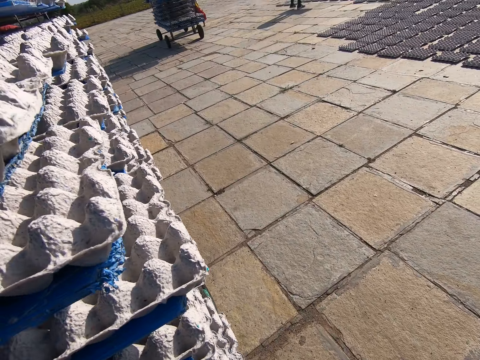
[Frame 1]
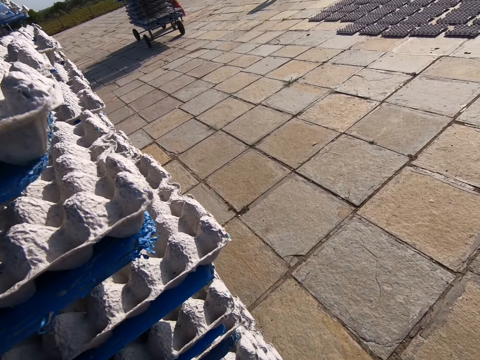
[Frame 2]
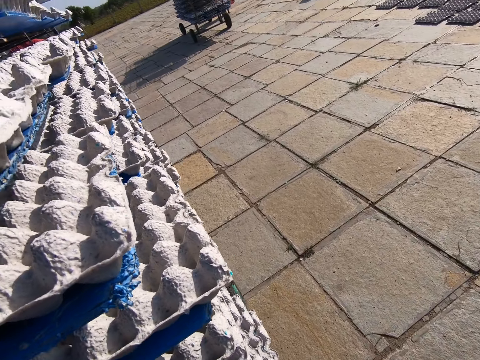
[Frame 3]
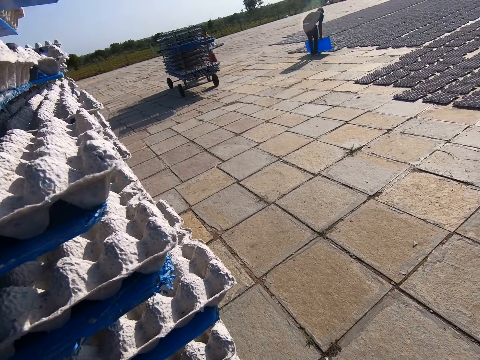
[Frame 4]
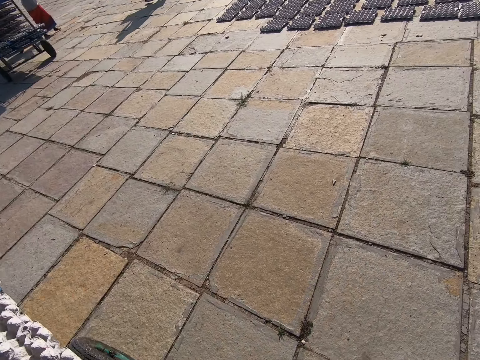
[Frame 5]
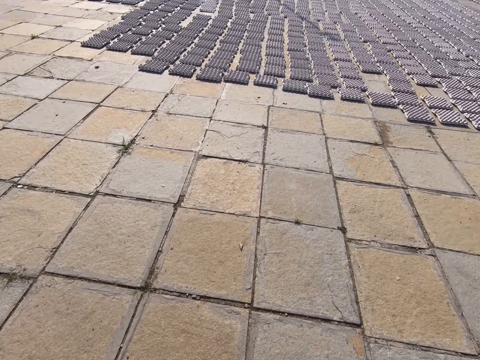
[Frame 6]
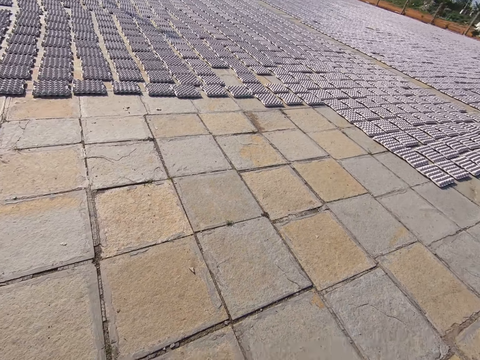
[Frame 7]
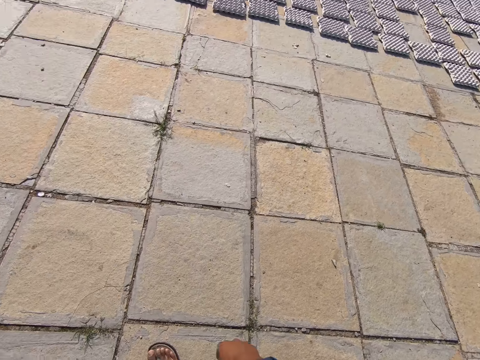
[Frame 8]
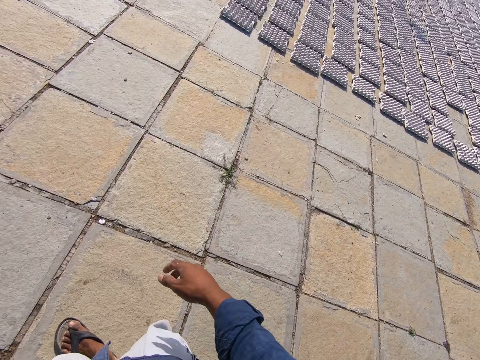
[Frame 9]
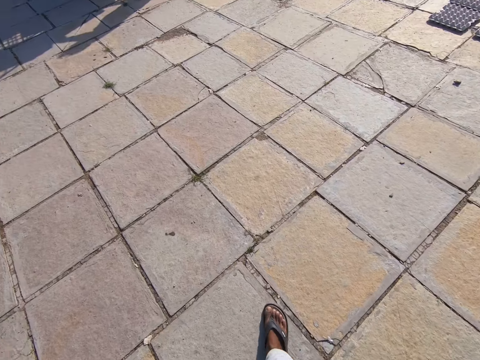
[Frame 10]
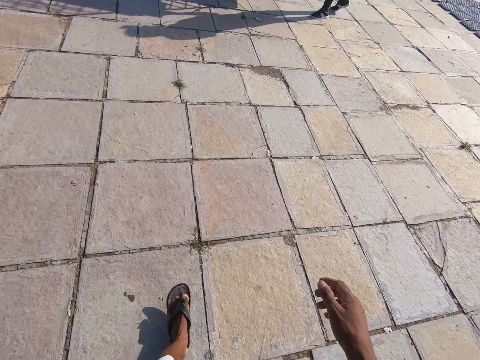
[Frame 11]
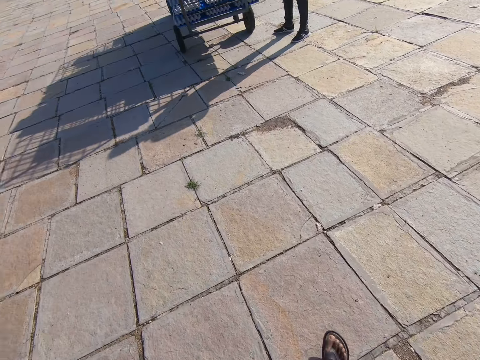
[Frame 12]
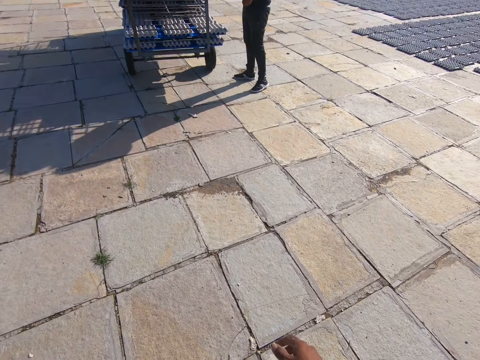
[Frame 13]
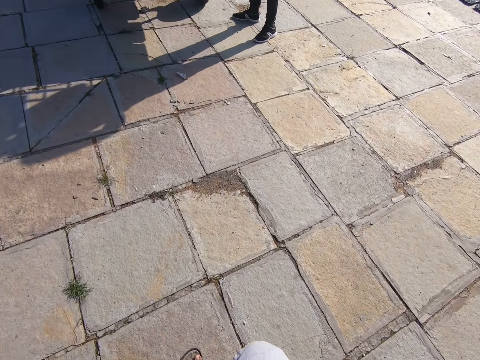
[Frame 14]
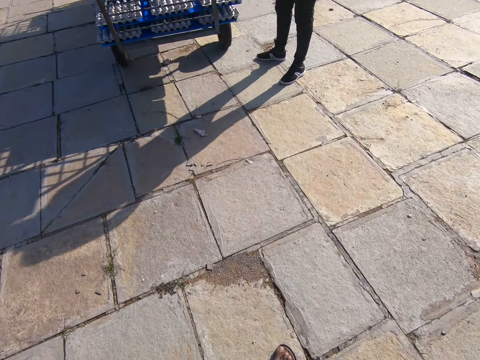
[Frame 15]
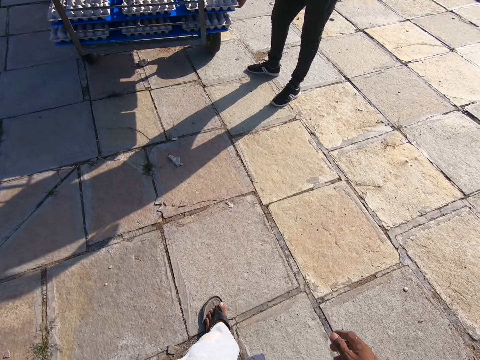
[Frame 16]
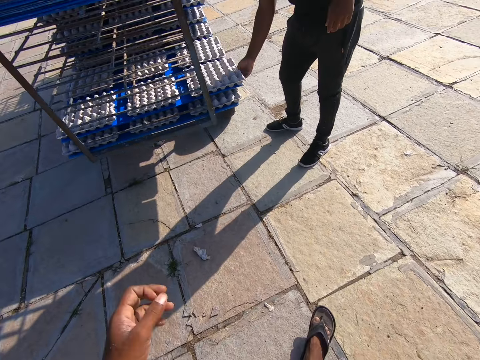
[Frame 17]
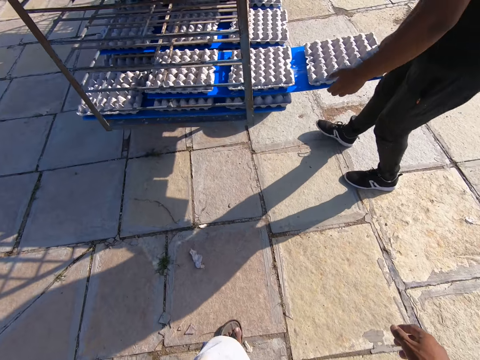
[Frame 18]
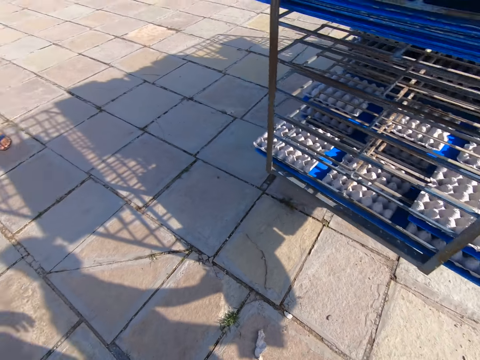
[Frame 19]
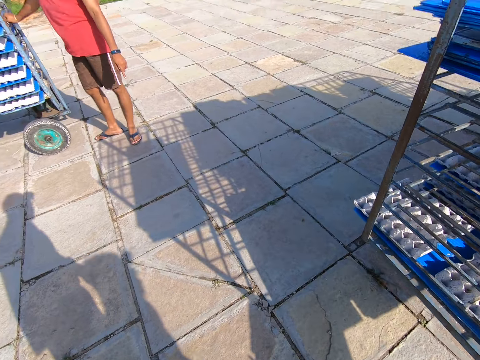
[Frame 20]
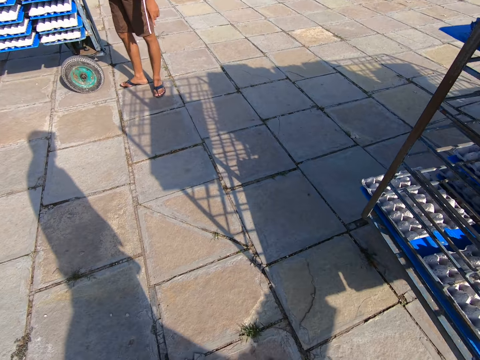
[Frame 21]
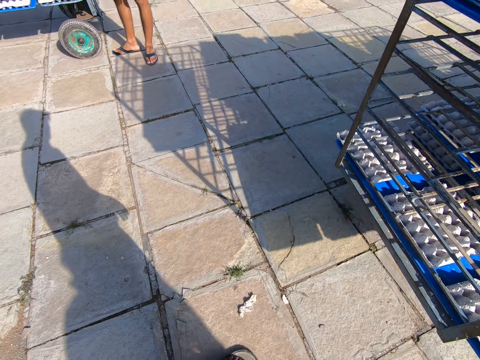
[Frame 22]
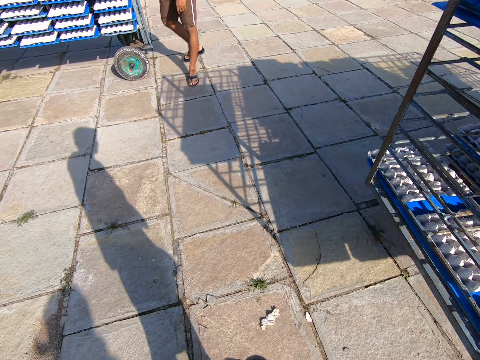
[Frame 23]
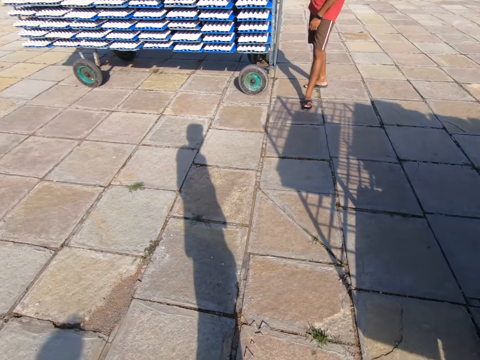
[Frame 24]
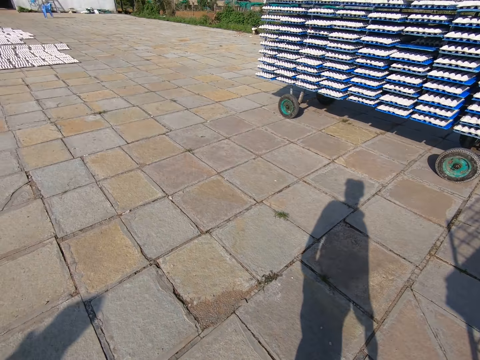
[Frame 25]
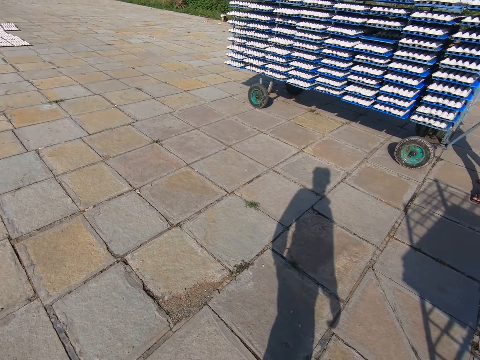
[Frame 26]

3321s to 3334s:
A man places the crates of eggs on the floor with a blue tray in both hands. The camera wearer converses with the man. The man picks up a blue tray from a mobile rack with his right hand and holds the blue tray with both hands.

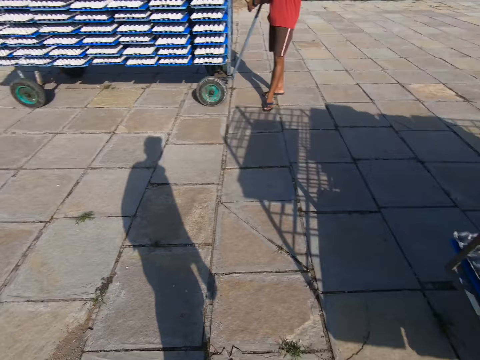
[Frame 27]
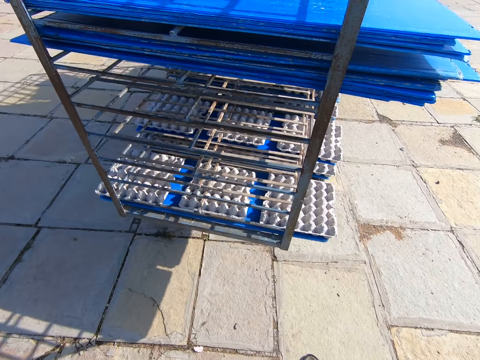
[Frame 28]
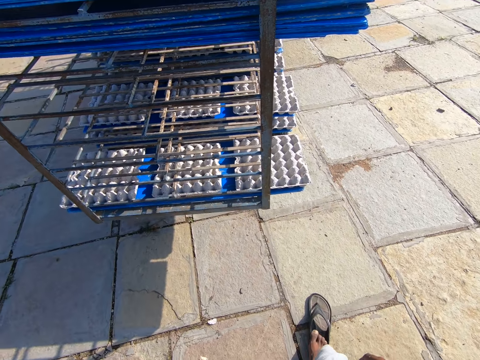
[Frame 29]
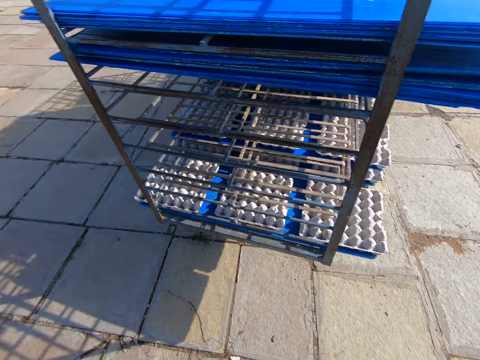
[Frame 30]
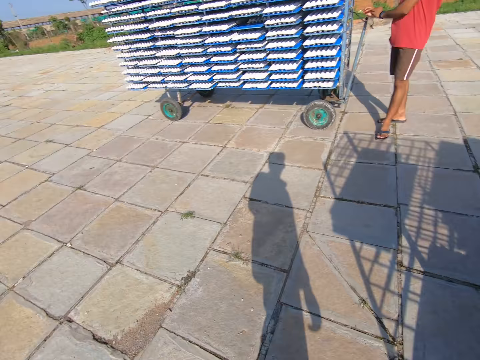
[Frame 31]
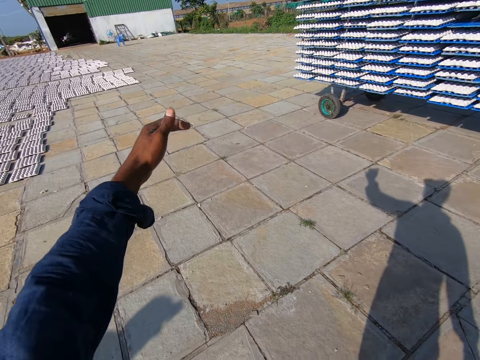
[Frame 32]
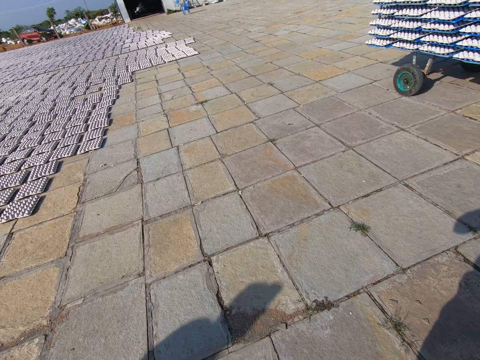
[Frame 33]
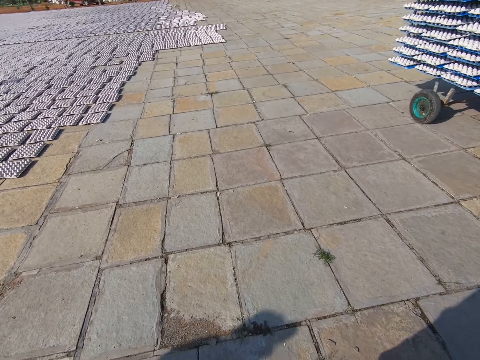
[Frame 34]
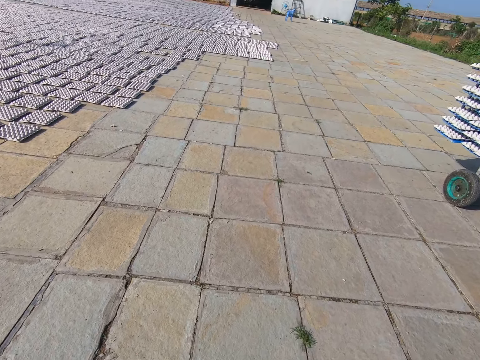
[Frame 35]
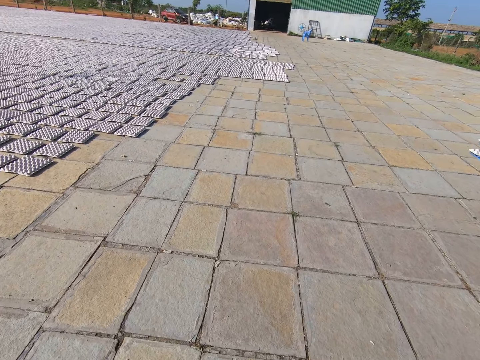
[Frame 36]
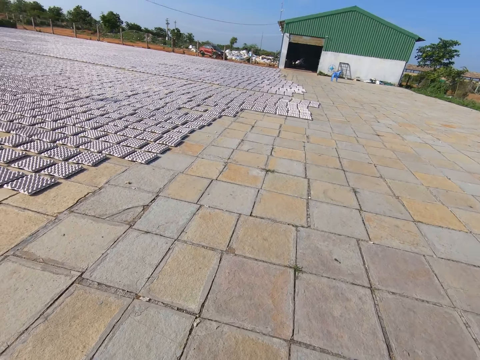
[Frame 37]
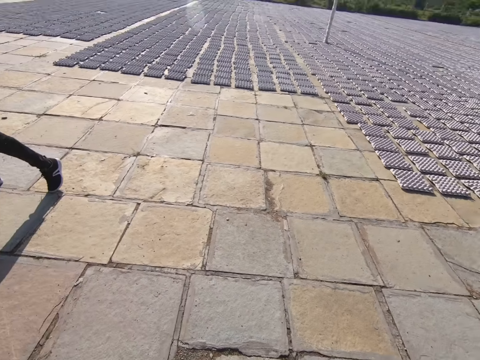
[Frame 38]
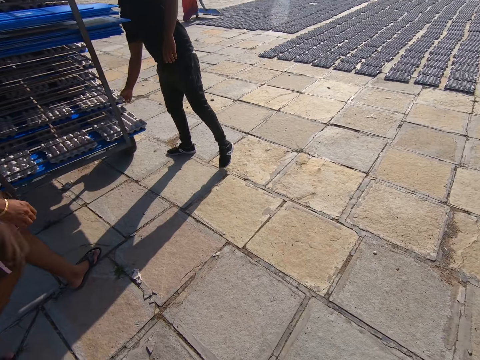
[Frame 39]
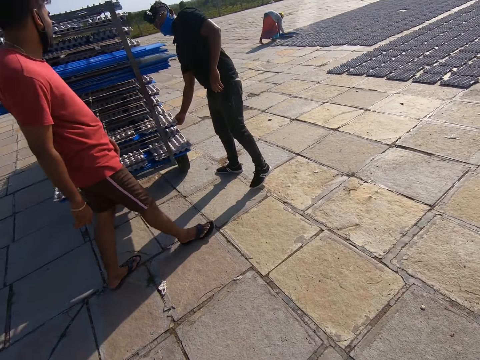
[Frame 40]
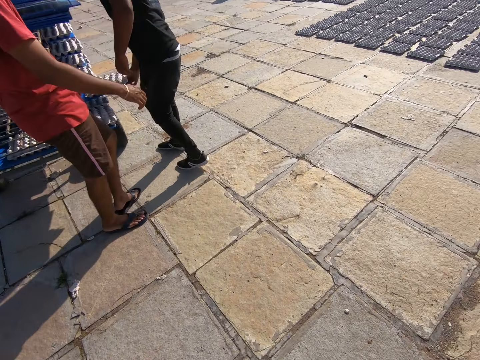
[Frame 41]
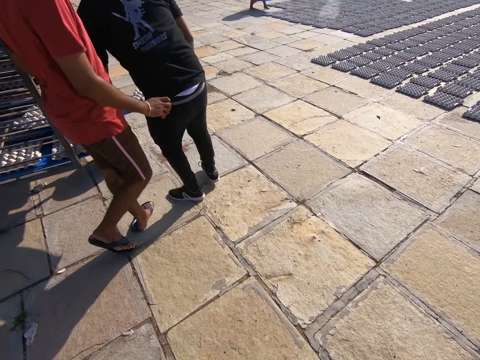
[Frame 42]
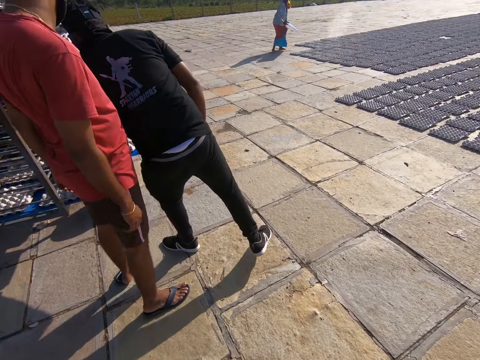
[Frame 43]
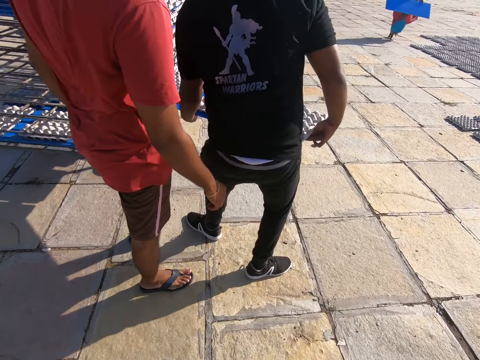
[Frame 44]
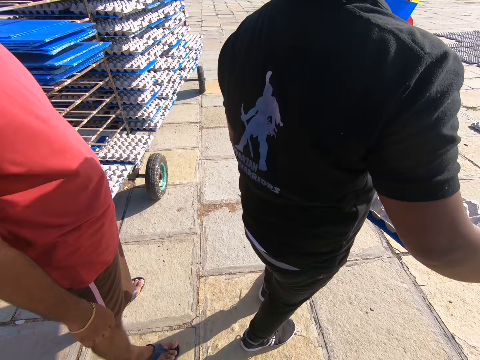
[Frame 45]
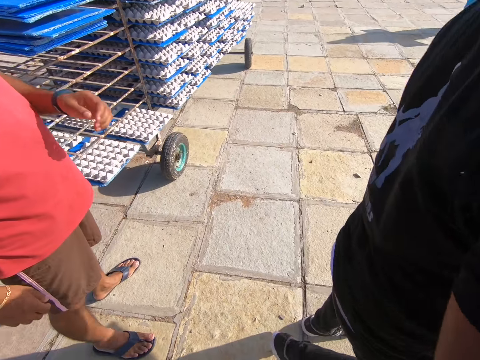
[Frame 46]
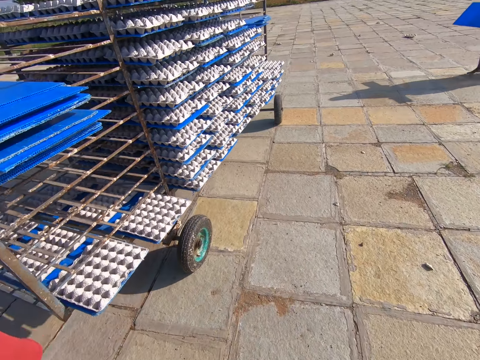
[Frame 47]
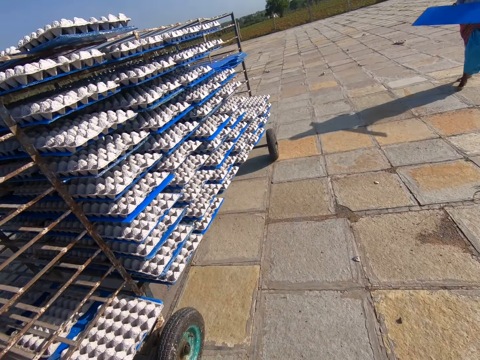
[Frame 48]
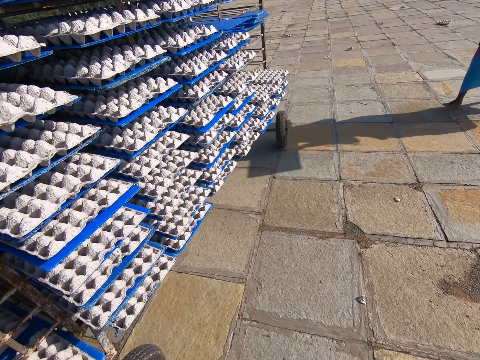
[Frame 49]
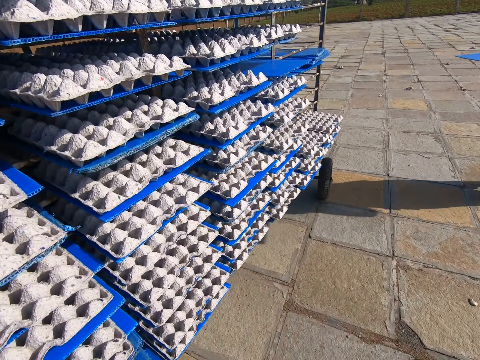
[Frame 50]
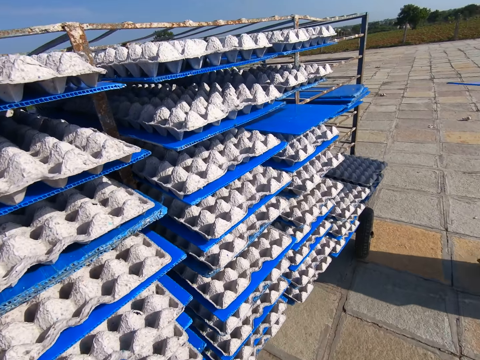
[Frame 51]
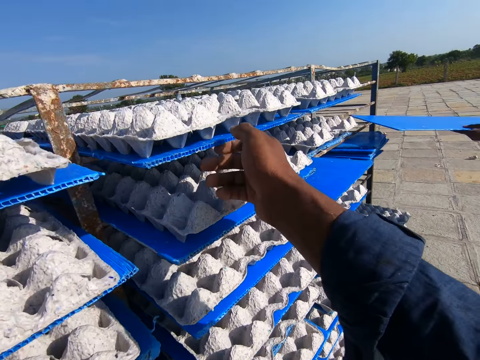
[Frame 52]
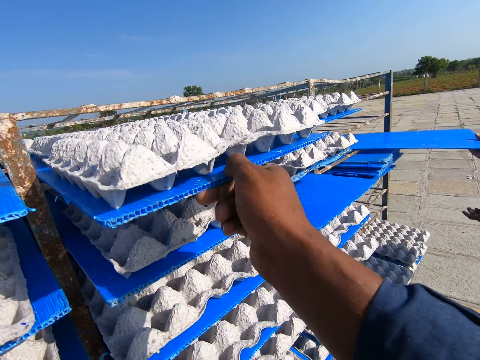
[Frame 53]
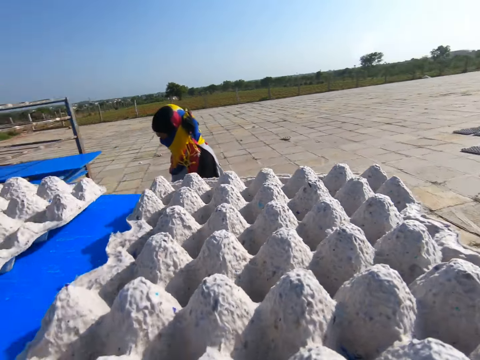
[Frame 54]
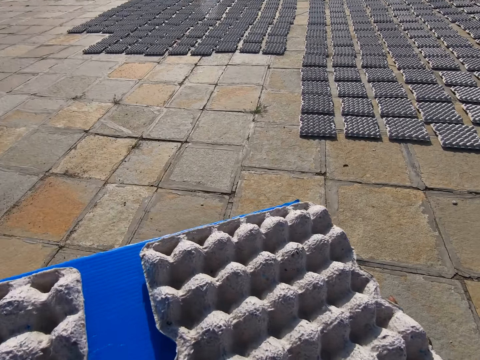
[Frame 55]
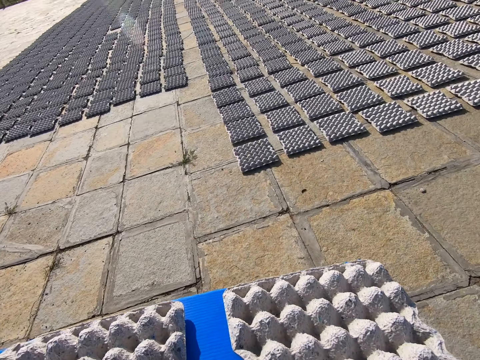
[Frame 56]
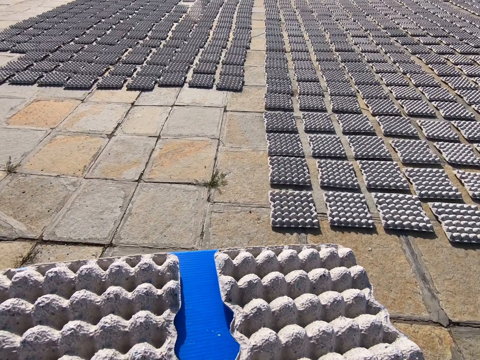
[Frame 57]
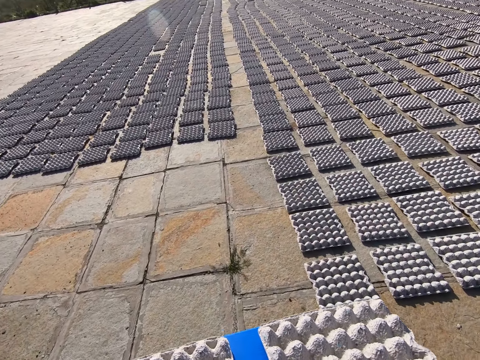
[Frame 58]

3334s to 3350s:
The camera wearer converses with the man. A woman places the crates of eggs on the floor with a blue tray in both hands. The man picks a blue tray from the mobile rack with his right hand and holds the blue tray with both hands. The camera wearer converses with the man, the woman and another man. The woman places the blue tray on the mobile rack with both hands. The camera wearer picks a blue tray from the mobile rack with his right hand. He holds the mobile rack with both hands.
